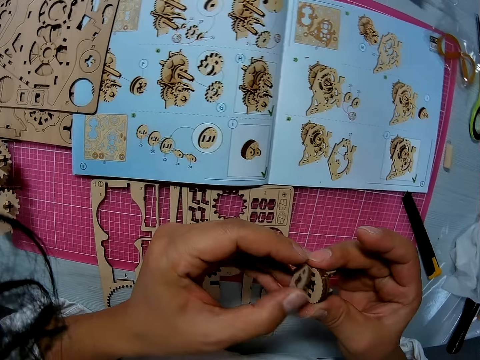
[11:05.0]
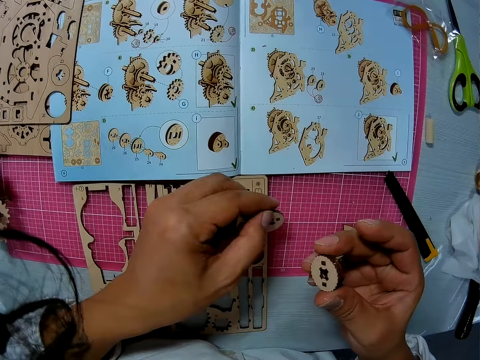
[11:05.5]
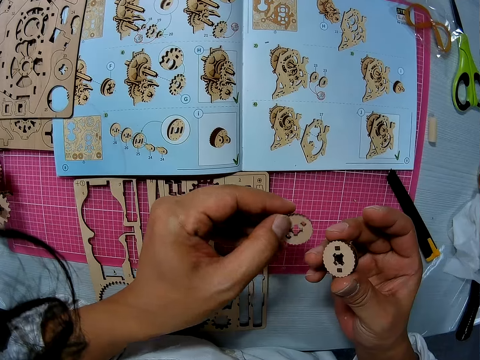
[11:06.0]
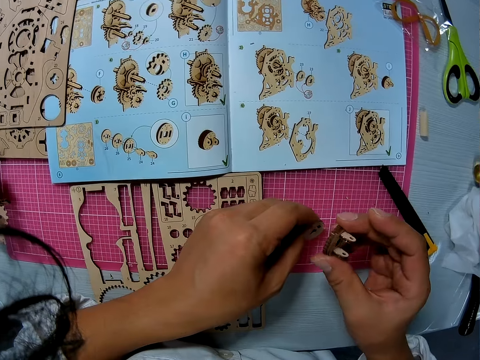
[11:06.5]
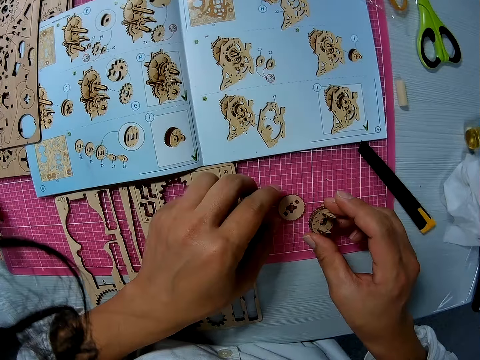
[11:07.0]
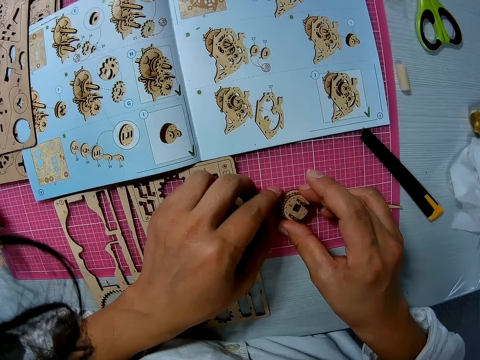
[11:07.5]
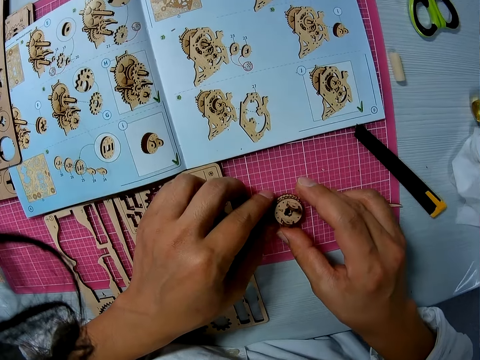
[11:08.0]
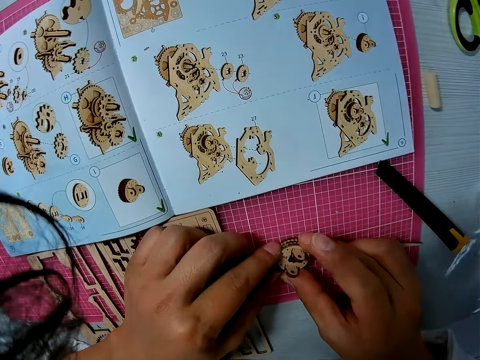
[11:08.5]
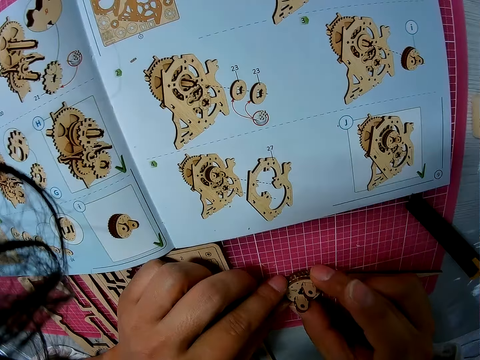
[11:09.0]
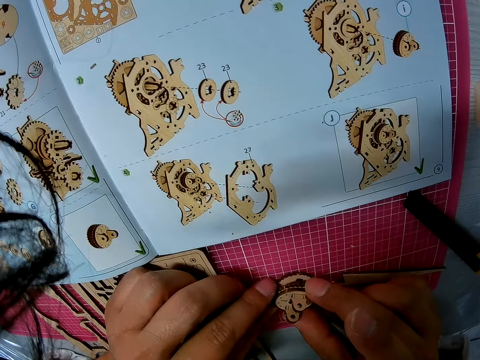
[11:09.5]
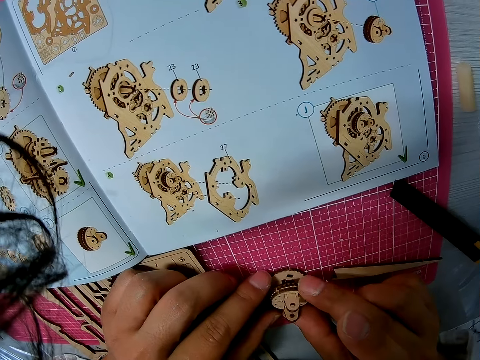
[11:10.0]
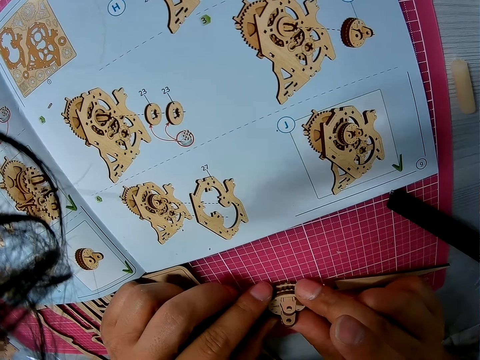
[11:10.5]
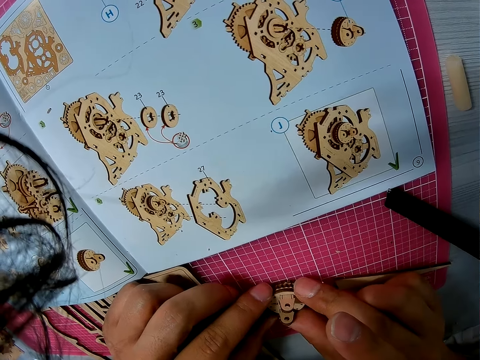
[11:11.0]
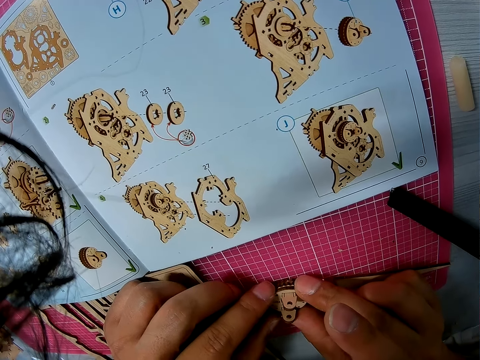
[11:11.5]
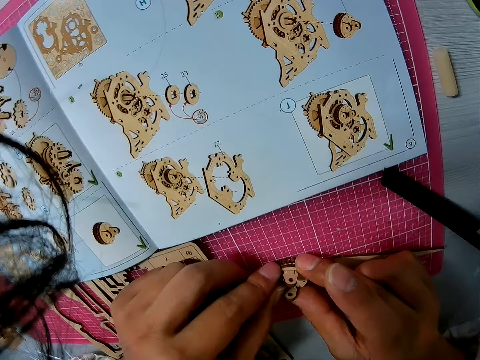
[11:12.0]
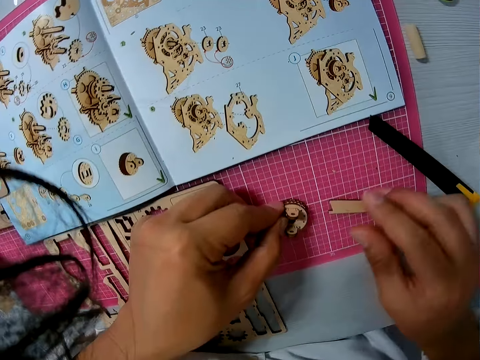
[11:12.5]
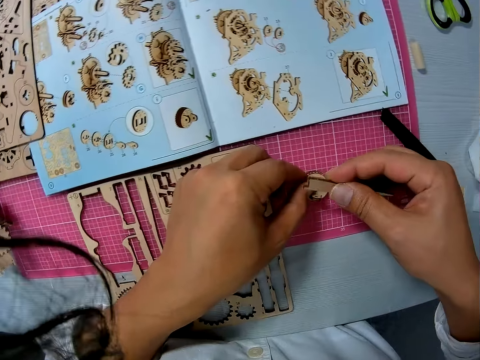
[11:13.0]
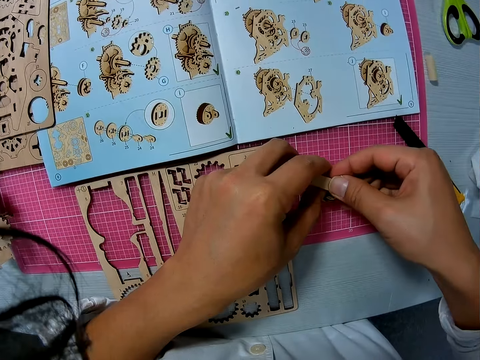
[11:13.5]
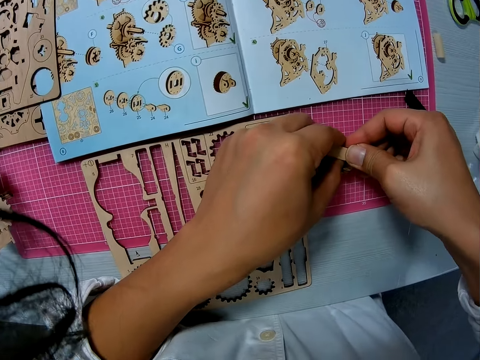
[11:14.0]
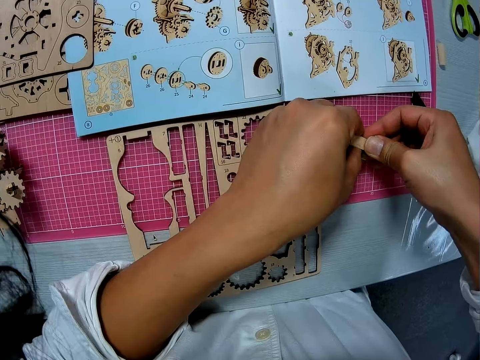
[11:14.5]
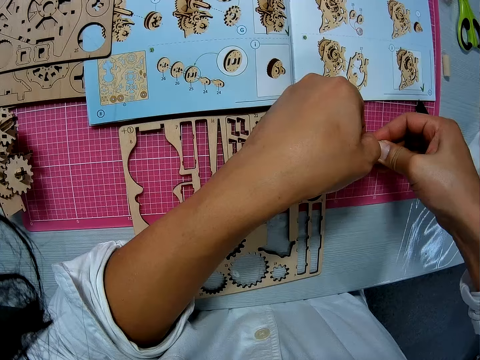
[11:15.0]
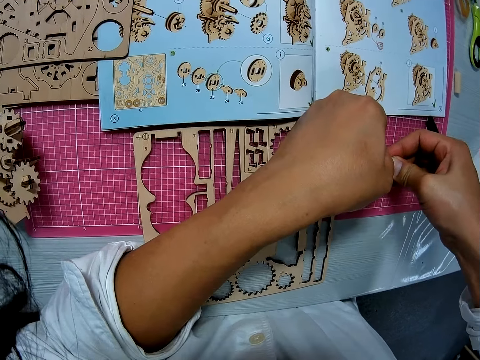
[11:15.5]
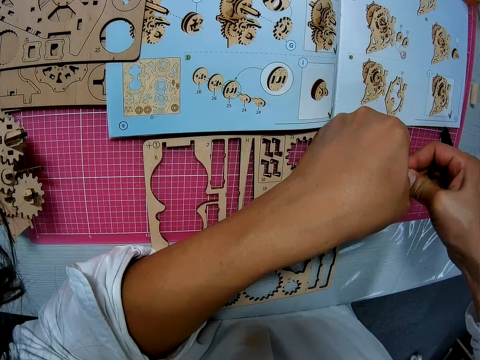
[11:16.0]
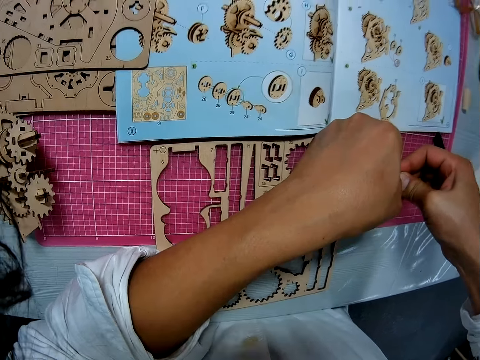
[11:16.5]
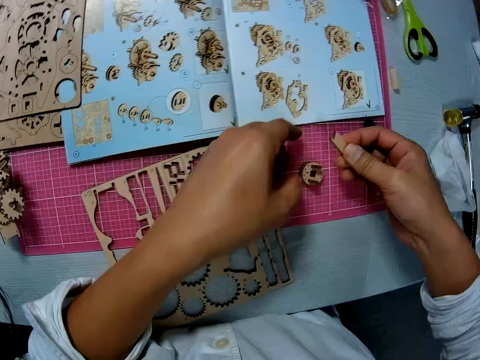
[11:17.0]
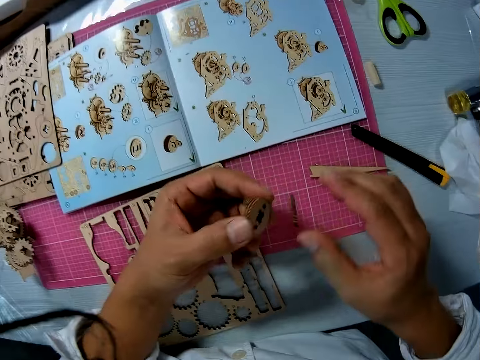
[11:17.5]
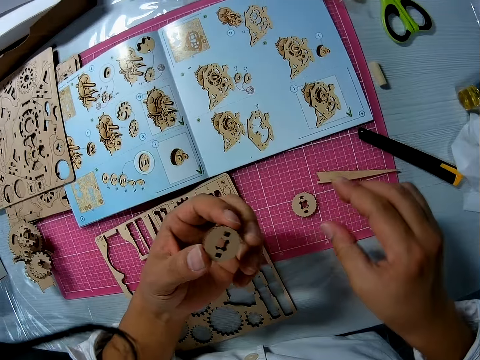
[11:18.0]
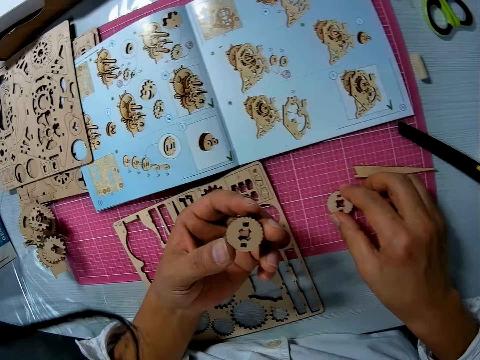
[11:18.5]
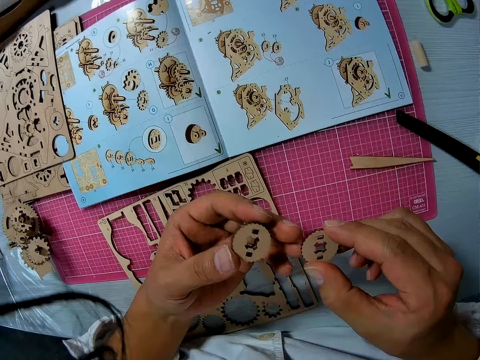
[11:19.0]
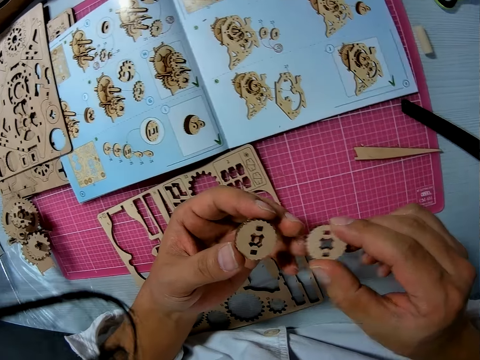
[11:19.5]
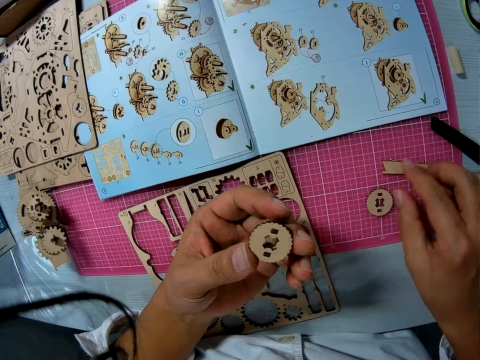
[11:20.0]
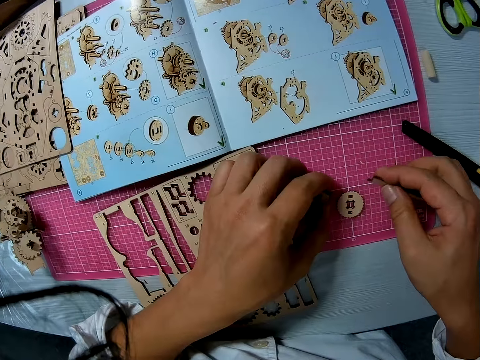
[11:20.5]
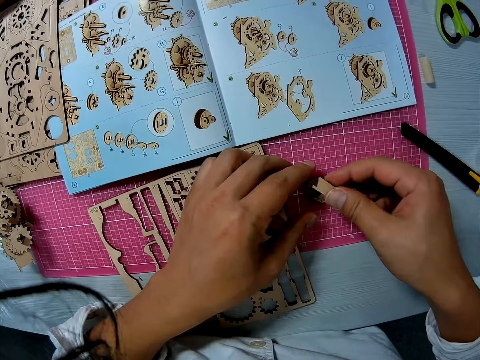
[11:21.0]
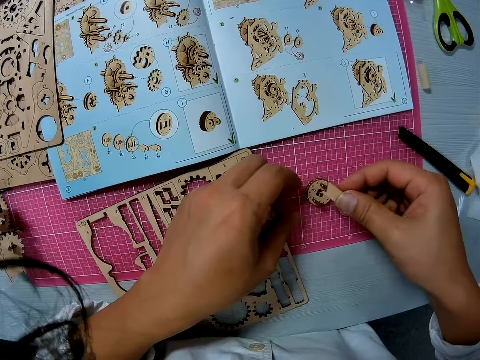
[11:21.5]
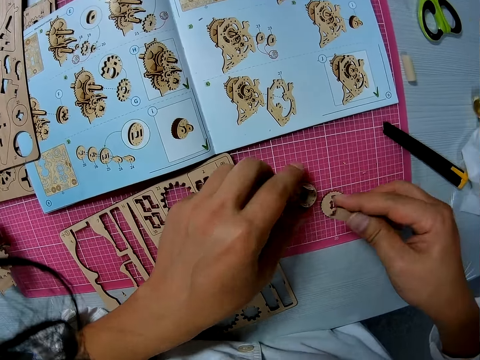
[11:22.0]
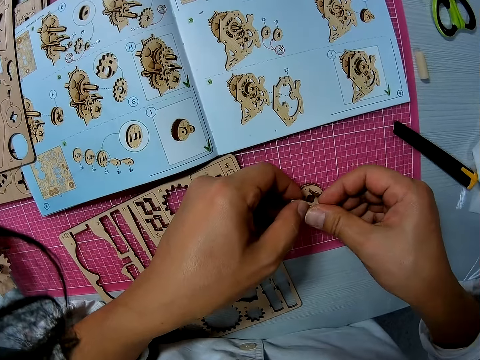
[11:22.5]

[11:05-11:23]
The camera wearer puts the wooden stem gear part on the cutting mat. He connects the wooden stem gear part. He picks up the small piece of stick from the table with his right hand. He applies pressure to the object on the table with the stick using both hands. He connects the wooden stem gear parts. He drops the stick on the table with his right hand. He picks up the object from the table with his left hand. He looks at the wooden stem gear part. He changes the position of an object on the table with his right hand. He picks up the wooden stem gear part and puts the wooden stem gear part on the cutting mat. He picks up the wooden stem gear part. He applies pressure to the object on the table with the stick using both hands. He puts the wooden stem gear part on the cutting mat. He connects the wooden stem gear parts.

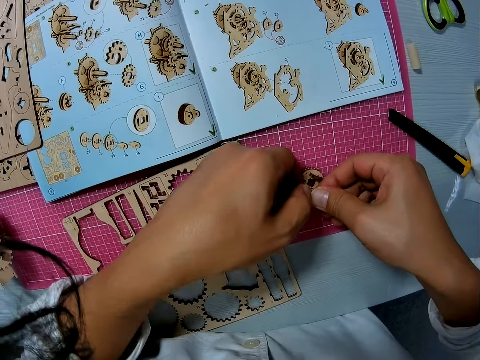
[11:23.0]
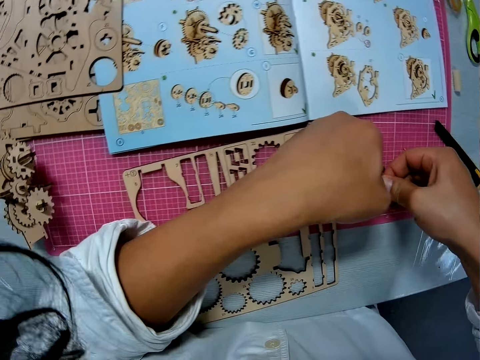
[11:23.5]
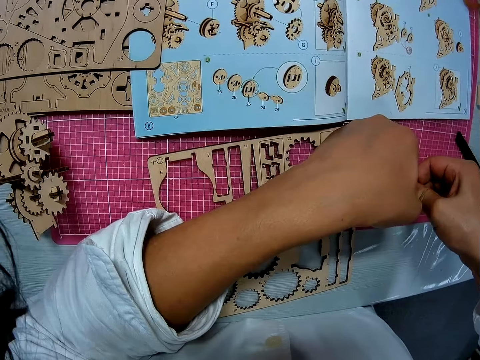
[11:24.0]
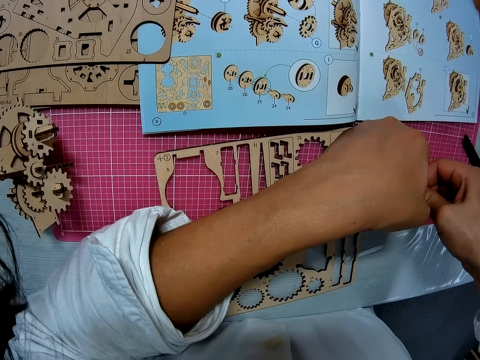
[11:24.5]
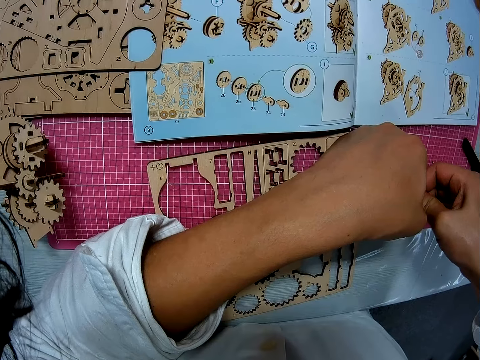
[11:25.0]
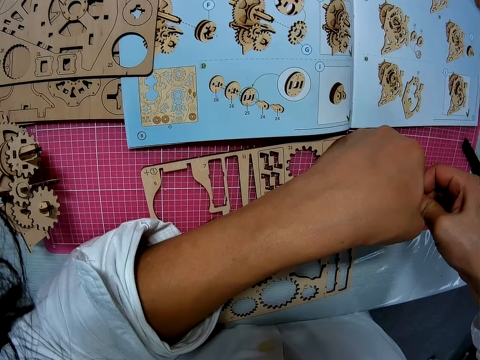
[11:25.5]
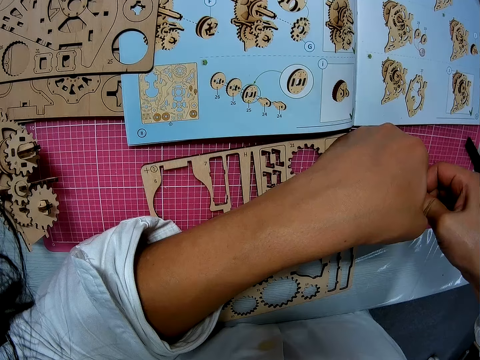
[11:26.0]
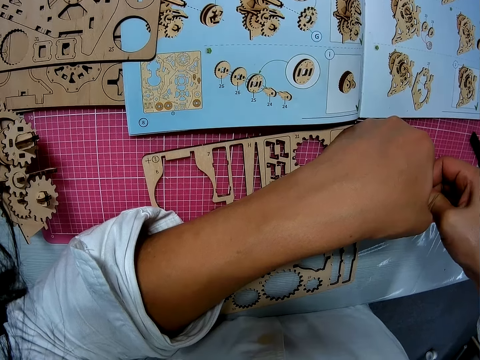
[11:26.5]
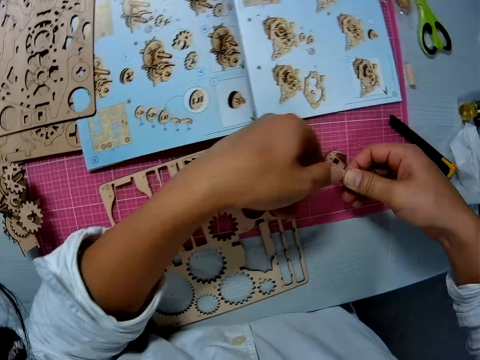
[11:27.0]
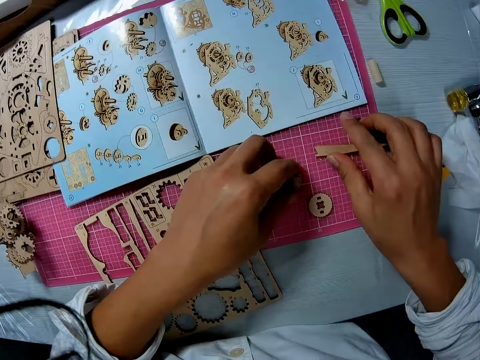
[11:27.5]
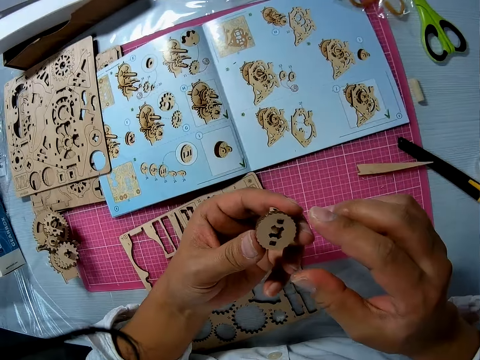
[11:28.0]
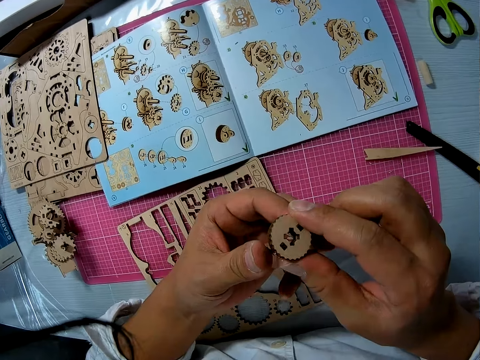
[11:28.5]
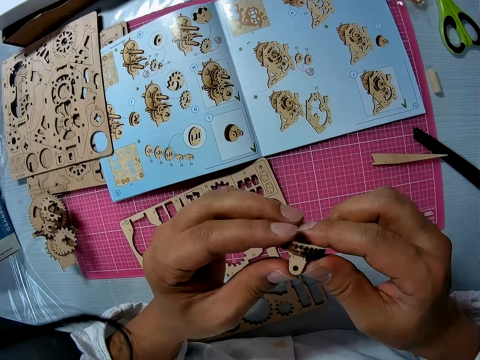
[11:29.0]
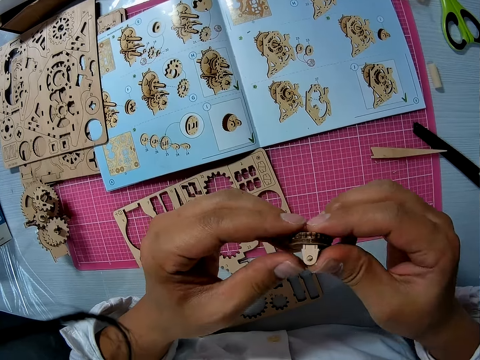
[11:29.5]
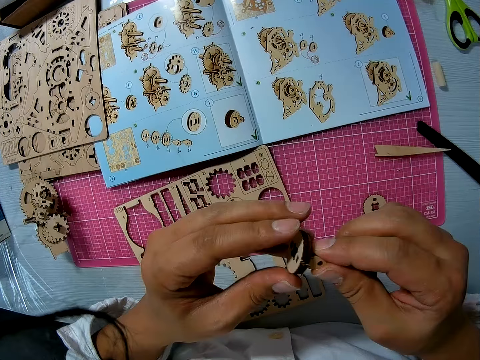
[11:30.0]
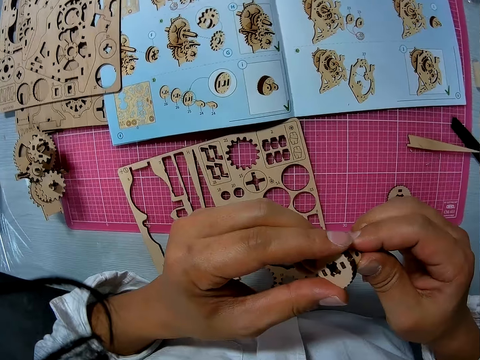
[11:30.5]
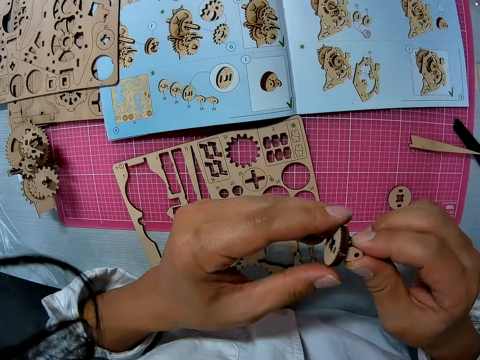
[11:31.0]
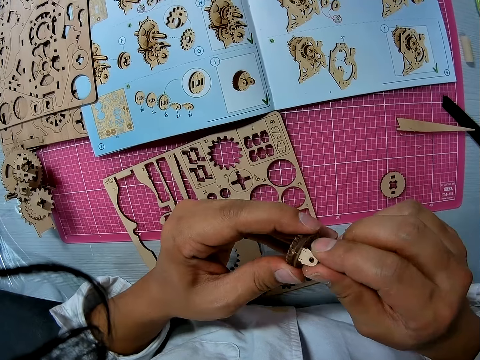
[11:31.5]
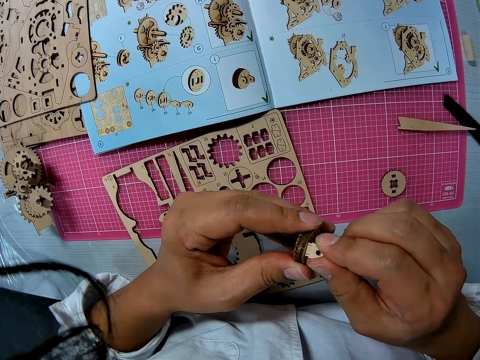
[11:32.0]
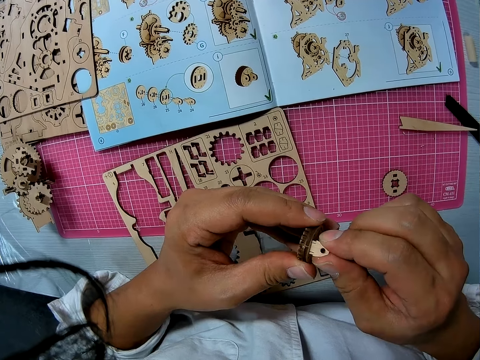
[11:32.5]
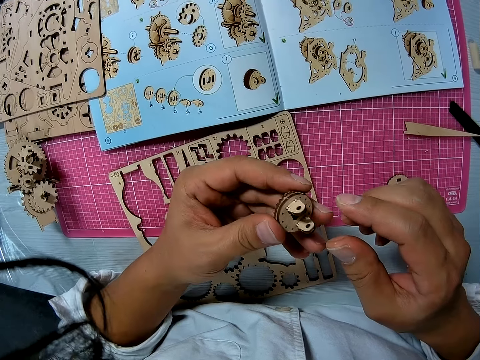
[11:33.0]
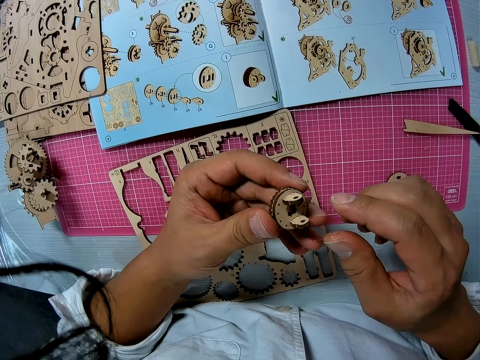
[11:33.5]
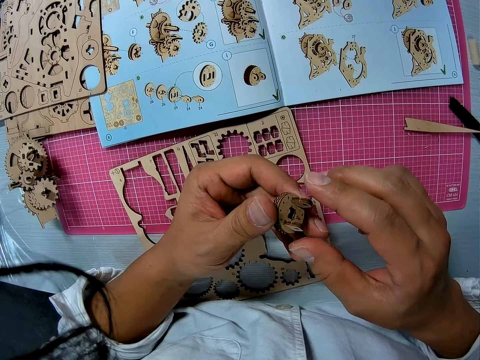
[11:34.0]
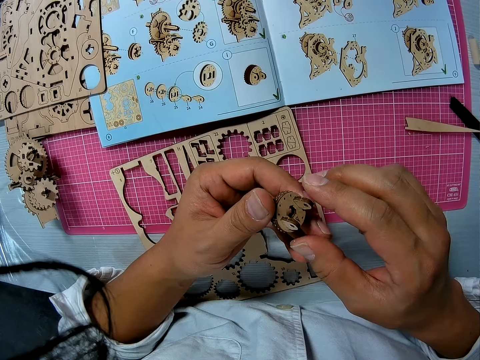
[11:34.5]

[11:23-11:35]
The camera wearer drops the stick on the table with his right hand. He picks up the object from the table with his left hand. He works on the object in his left hand with both hands. He examines the wooden stem gear part.
